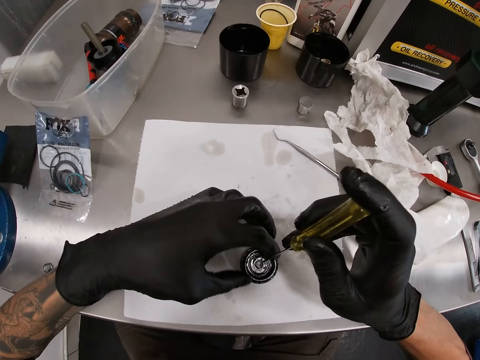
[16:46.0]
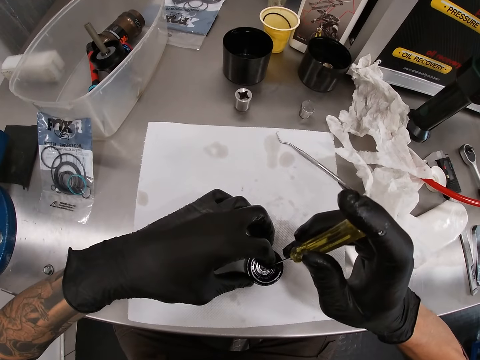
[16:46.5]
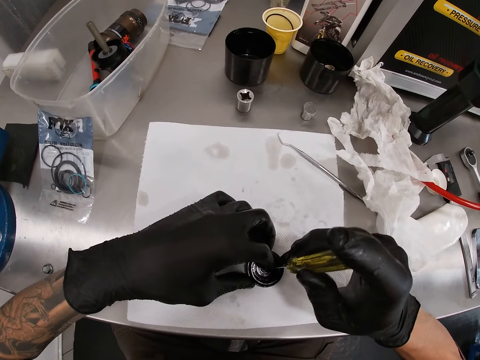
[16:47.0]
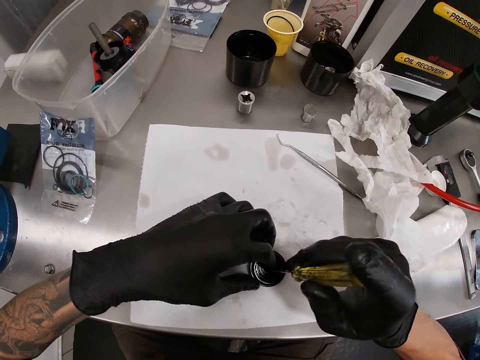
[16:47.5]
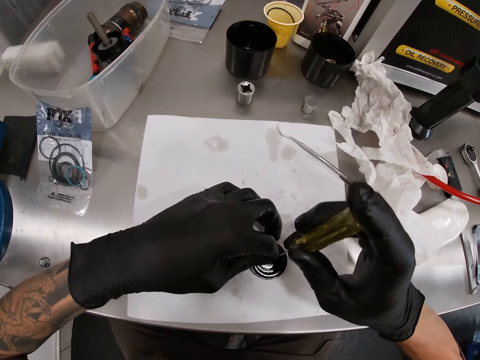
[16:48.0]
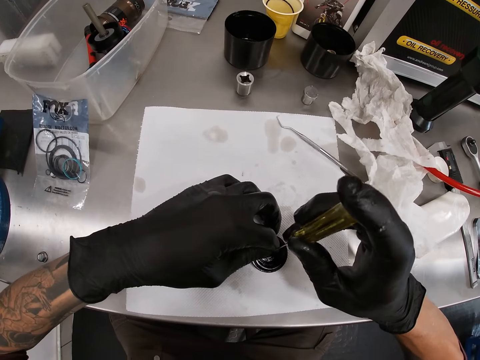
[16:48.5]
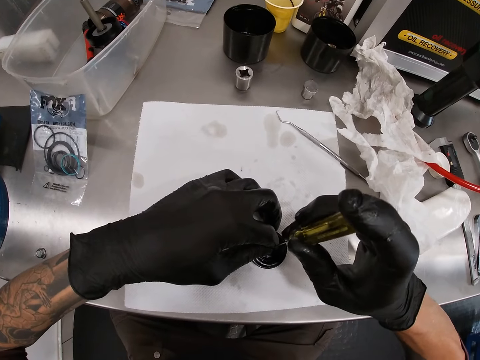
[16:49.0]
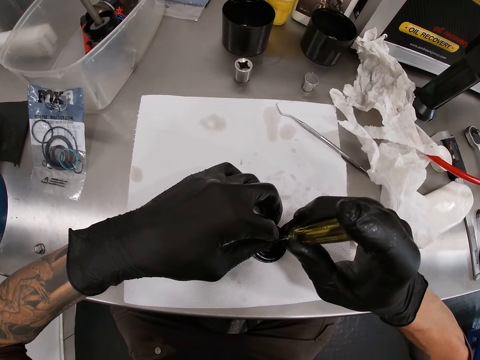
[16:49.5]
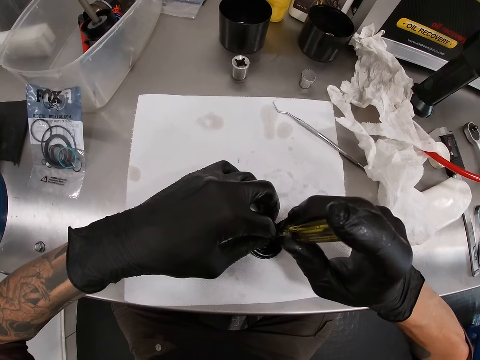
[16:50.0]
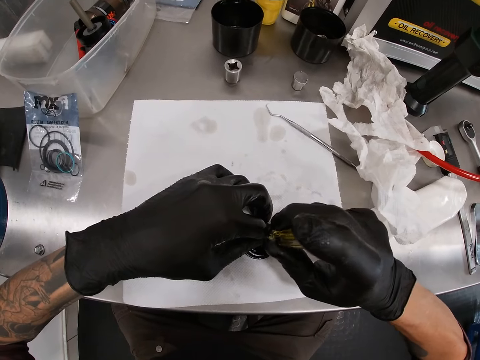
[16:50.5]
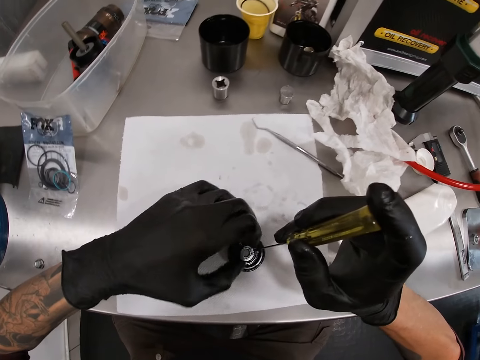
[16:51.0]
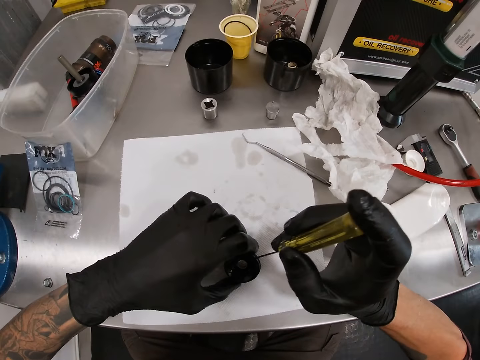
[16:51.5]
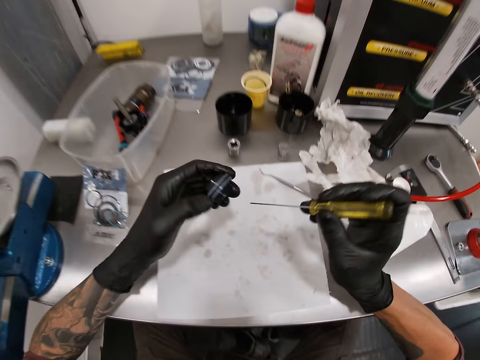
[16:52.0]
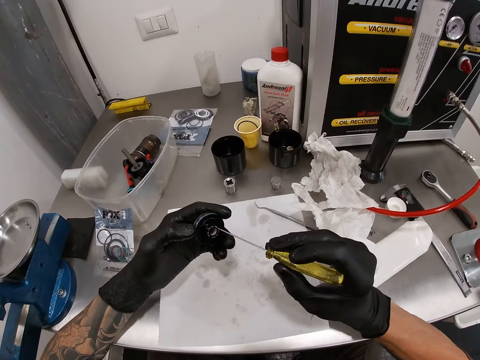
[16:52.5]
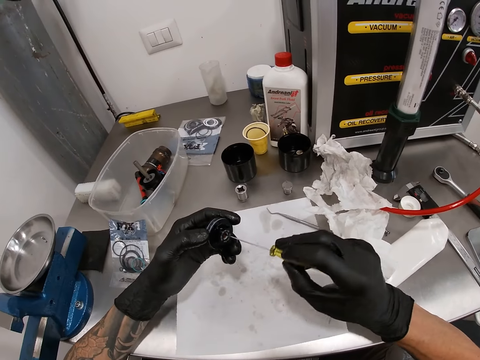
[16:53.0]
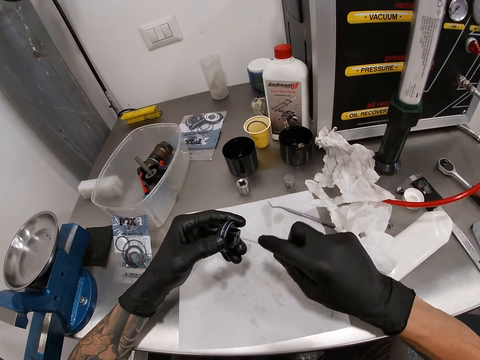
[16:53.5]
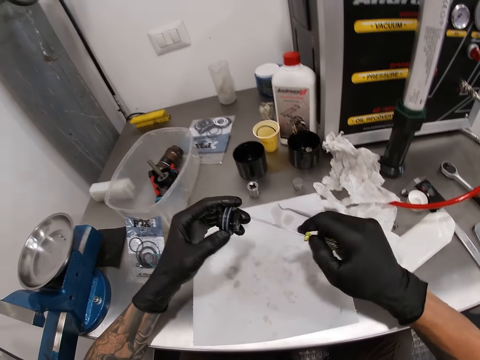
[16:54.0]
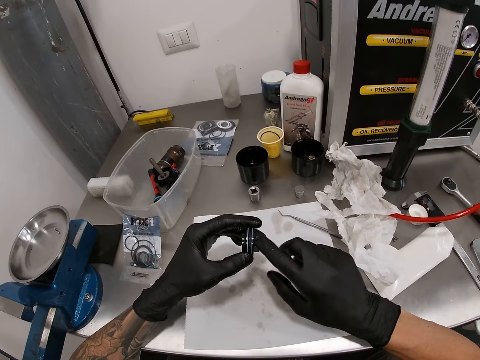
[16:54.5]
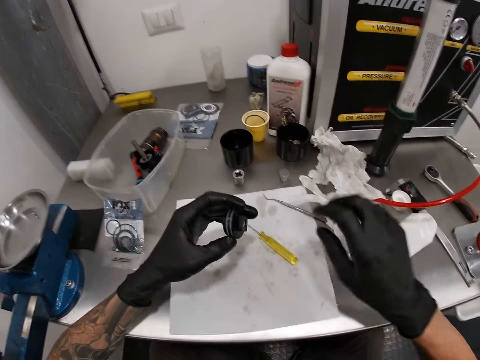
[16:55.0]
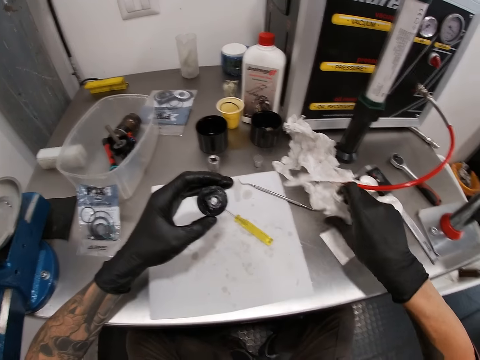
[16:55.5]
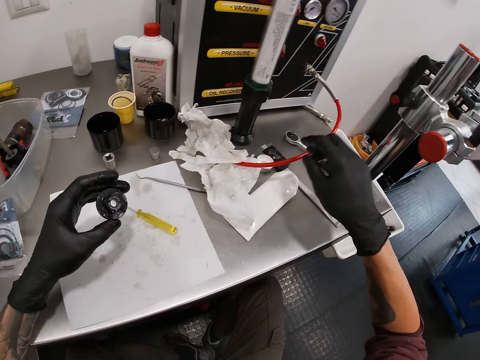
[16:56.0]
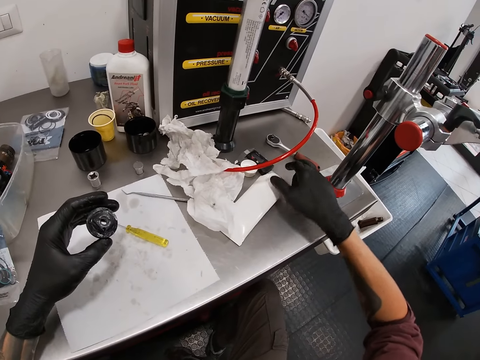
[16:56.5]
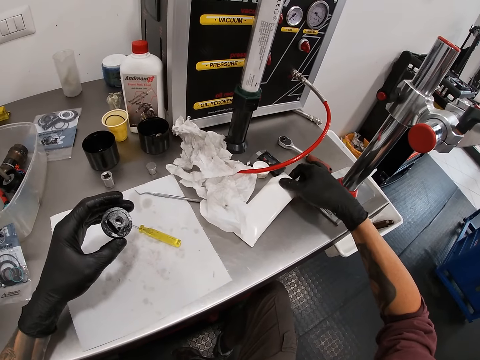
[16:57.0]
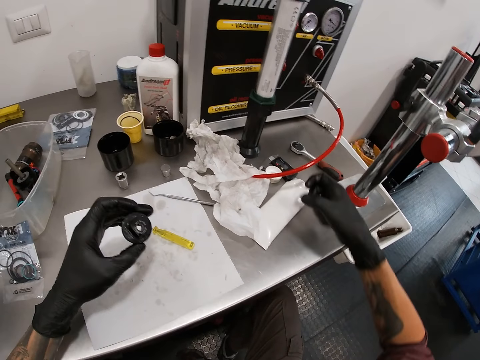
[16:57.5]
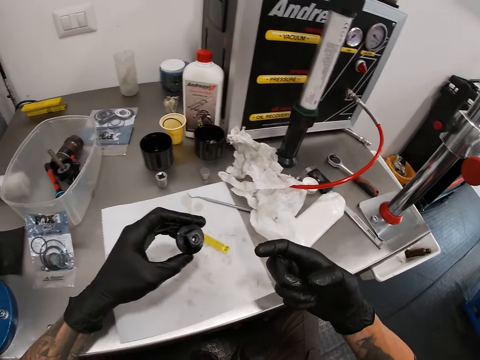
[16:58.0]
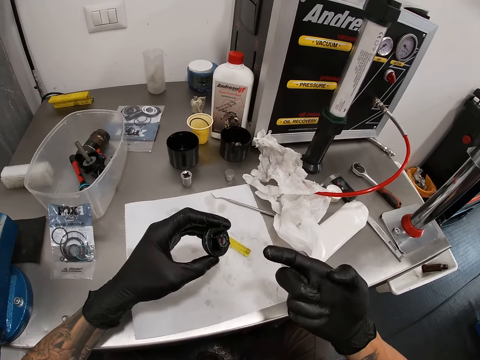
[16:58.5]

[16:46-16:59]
The camera wearer fits the seal ring in the bearing with the screwdriver in both his hands. He lifts the bearing from the paper on the workbench with his left hand. He lubricates the bearing with the screwdriver in his right hand. He drops the screwdriver on the paper with his right hand. He wipes the bearing with his right hand. He wipes his right hand with the tissue paper on the workbench. He applies grease from the lubricant on his right hand.

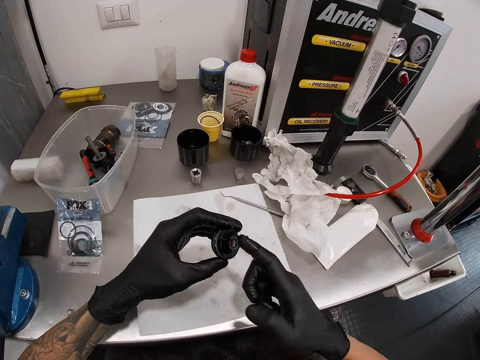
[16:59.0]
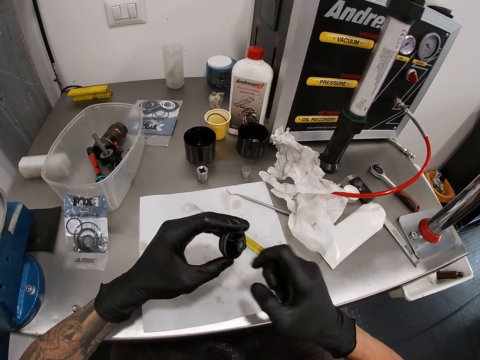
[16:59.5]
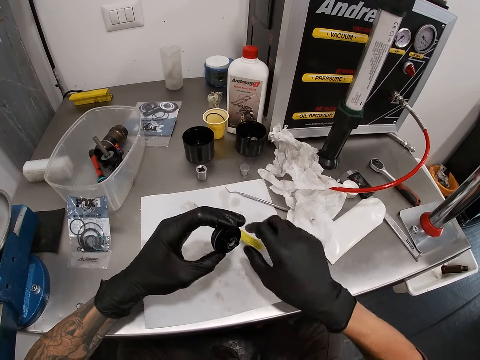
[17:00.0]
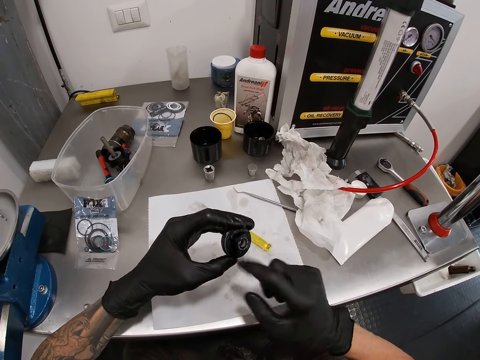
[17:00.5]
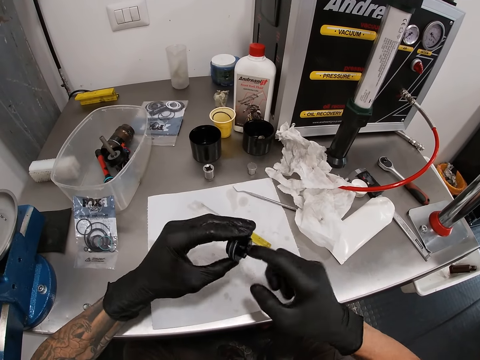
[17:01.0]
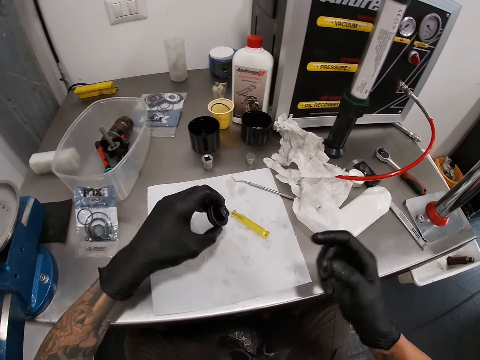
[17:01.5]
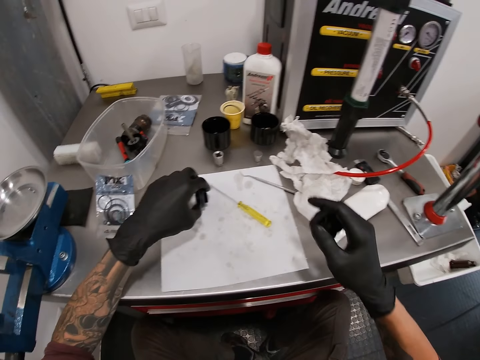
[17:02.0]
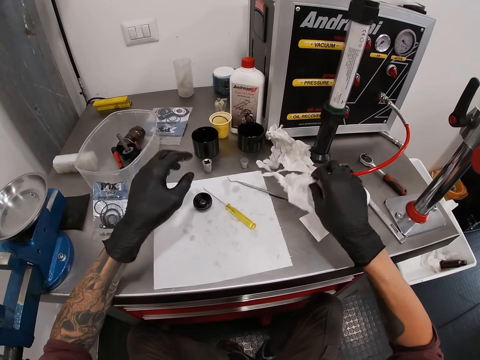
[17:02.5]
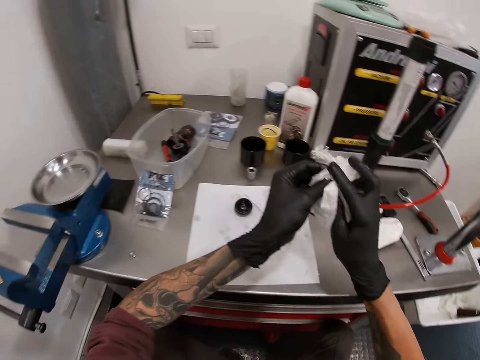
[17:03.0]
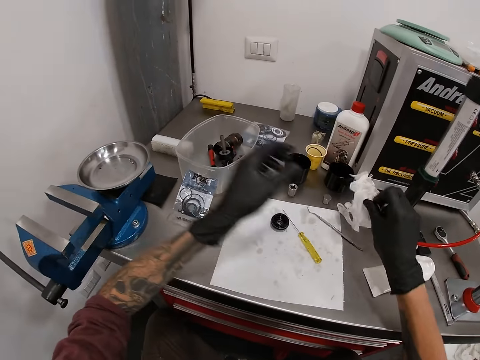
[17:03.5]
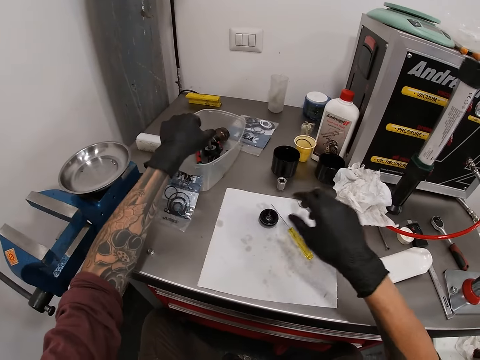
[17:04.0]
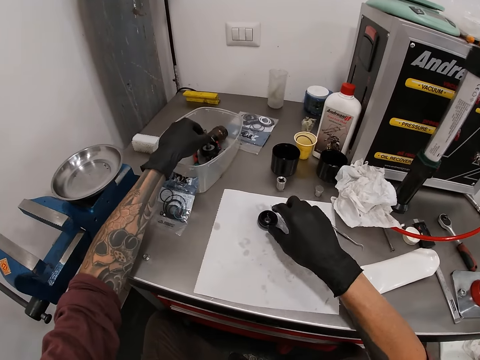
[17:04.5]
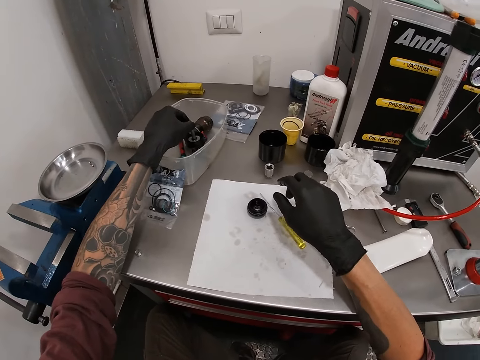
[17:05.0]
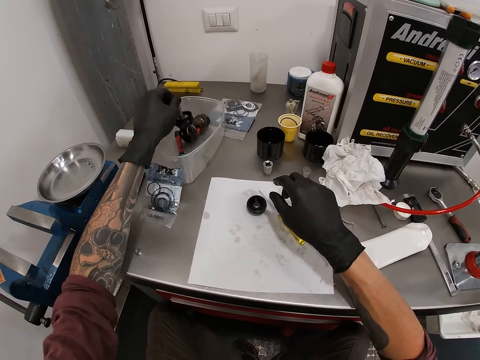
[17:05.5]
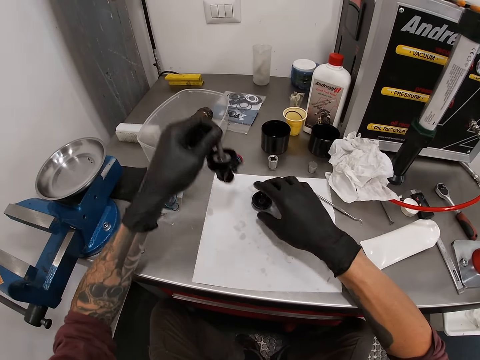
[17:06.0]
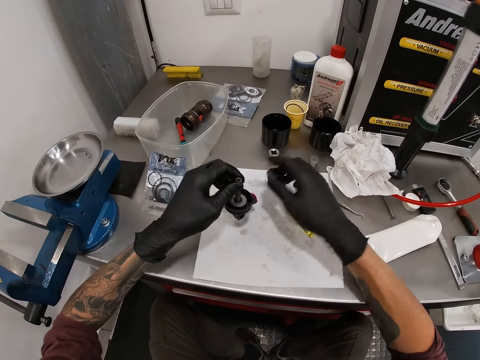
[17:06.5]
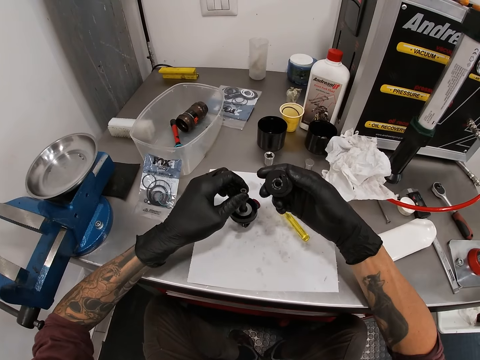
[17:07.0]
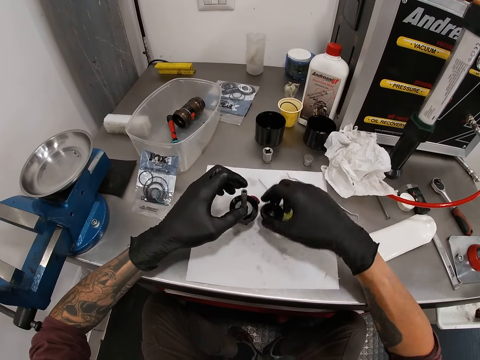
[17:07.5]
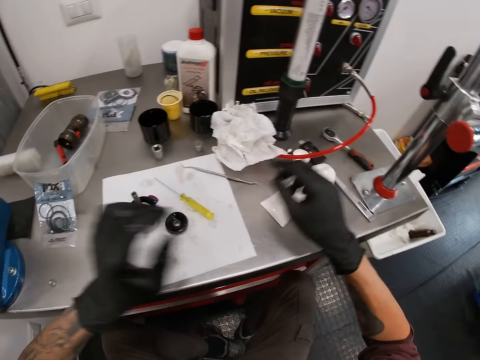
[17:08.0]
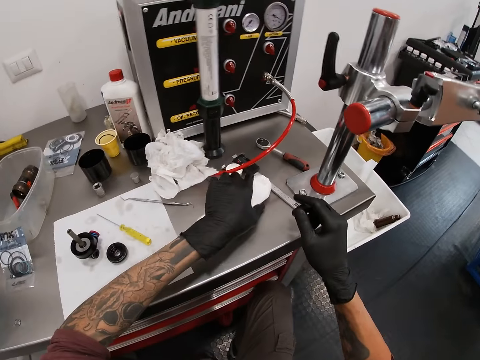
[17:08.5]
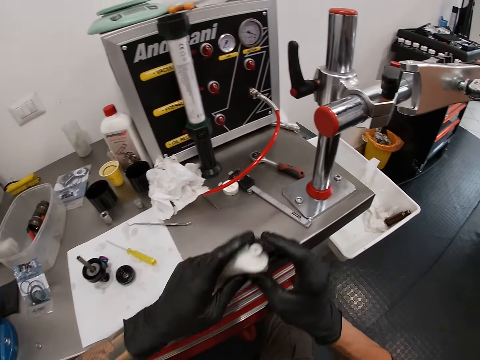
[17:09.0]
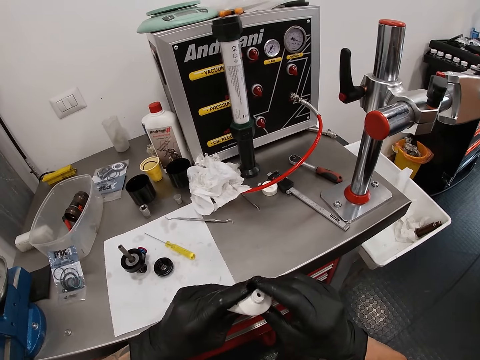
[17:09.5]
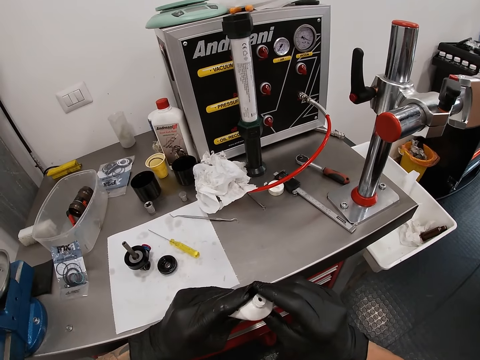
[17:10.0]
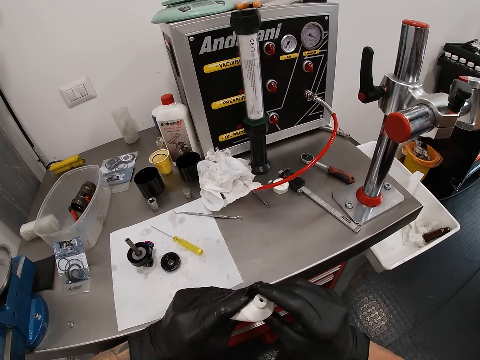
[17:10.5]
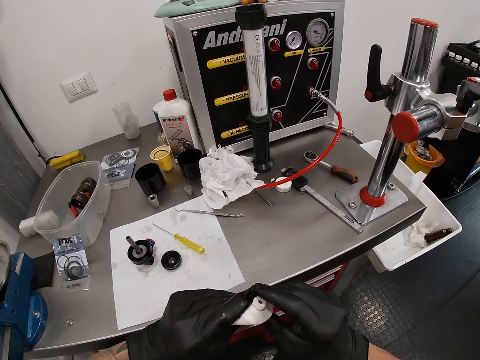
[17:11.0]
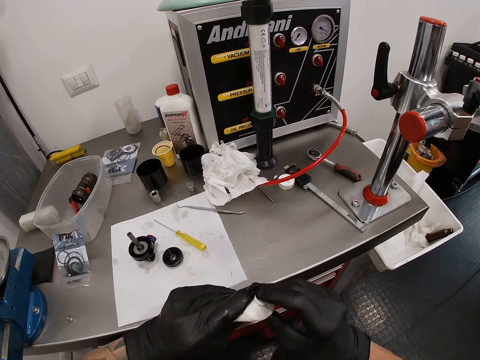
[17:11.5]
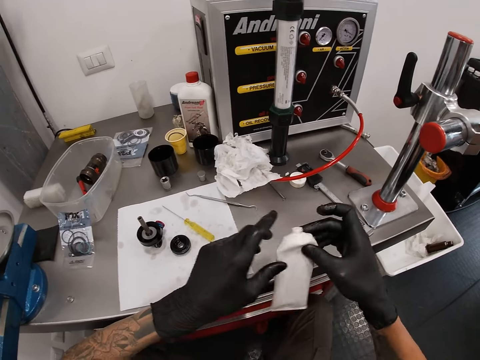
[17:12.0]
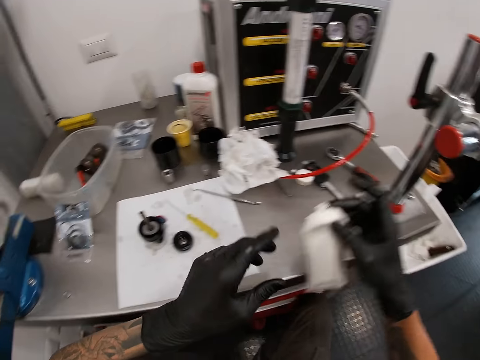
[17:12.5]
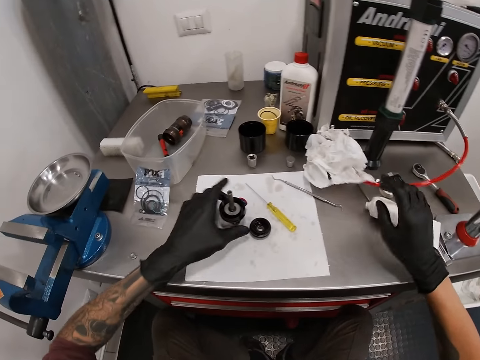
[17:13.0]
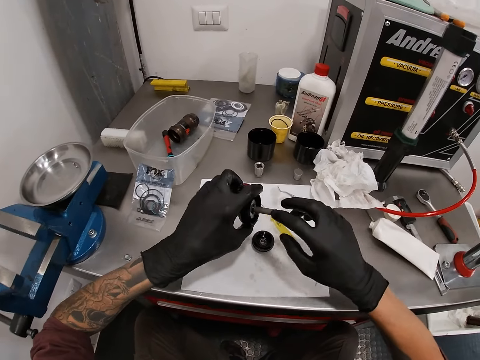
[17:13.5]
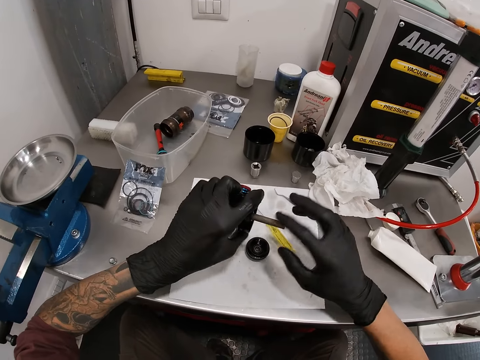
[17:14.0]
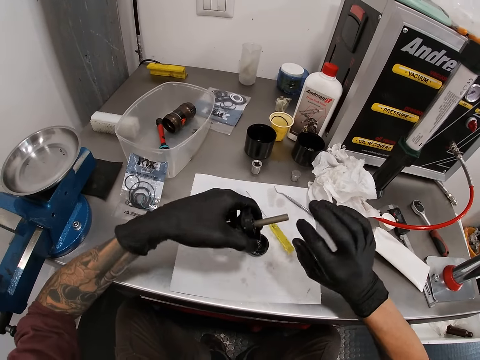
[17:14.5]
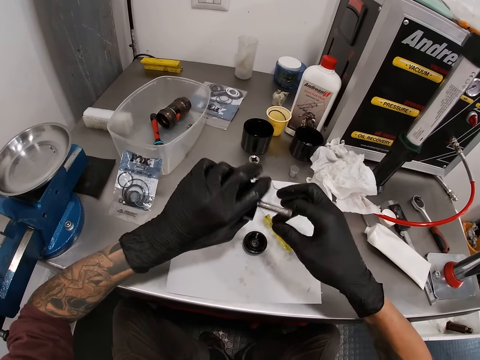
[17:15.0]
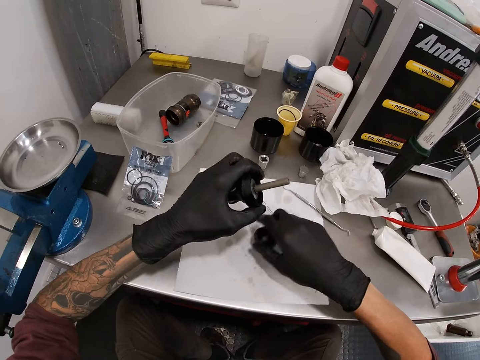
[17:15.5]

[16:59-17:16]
The camera wearer lubricates the bearing with his right hand. He drops the bearing on the paper with his left hand. He picks the tissue paper from the workbench with his right hand and cleans both his hands with the tissue paper. He drops the tissue paper on the workbench with his right hand. He picks an eyelet-rebound-mounting from a container on the workbench with his left hand. He picks the bearing from the paper on the workbench with his right hand. He drops the eyelet-rebound-mounting on the paper with his left hand. He drops the bearing on the paper with his right hand. He picks the lubricant from the workbench with his left hand. He holds the lubricant with both his hands. He applies grease from the lubricant on his right hand. He drops the lubricant on the workbench with his right hand. He picks the eyelet-rebound-mounting from the paper on the workbench with his left hand. He lubricates the eyelet-rebound-mounting shaft with his right hand. He picks the bearing from the paper on the workbench with his right hand.
